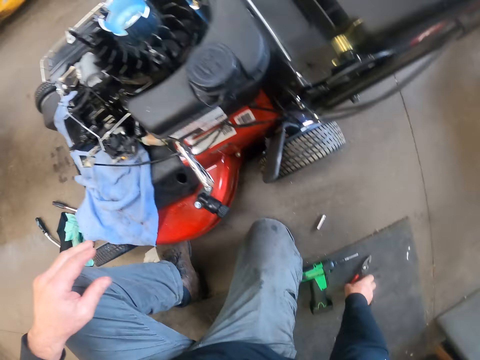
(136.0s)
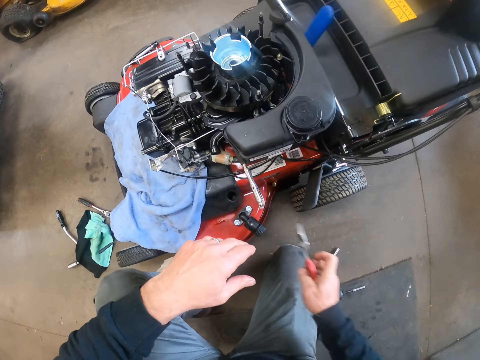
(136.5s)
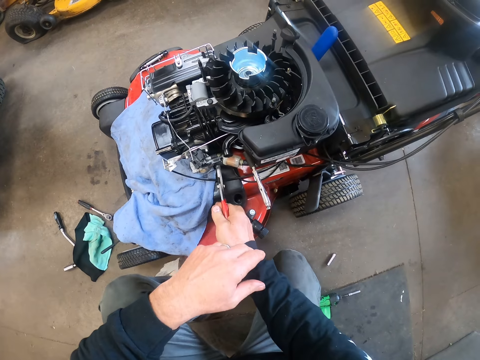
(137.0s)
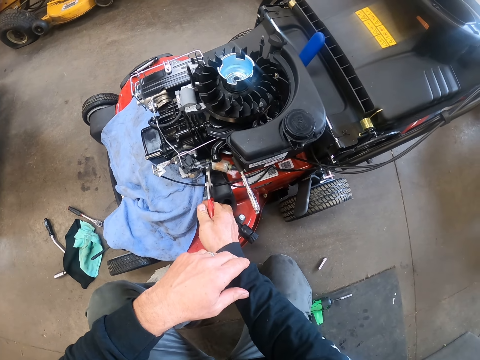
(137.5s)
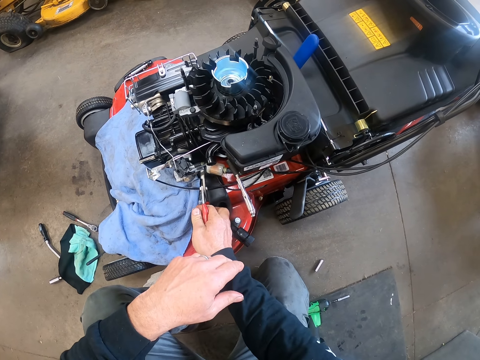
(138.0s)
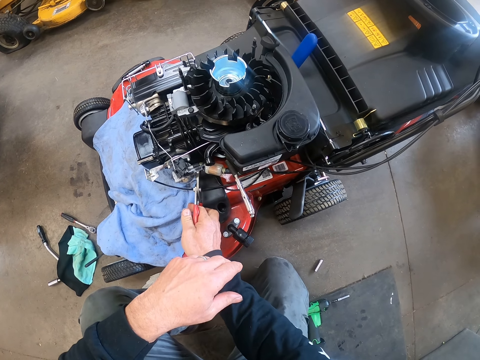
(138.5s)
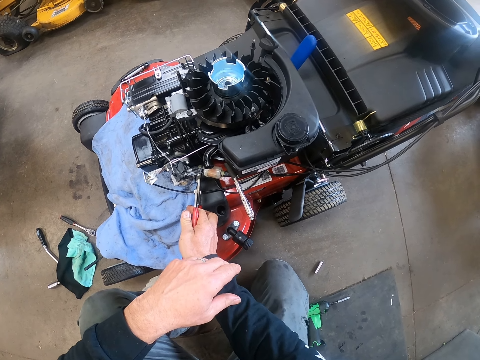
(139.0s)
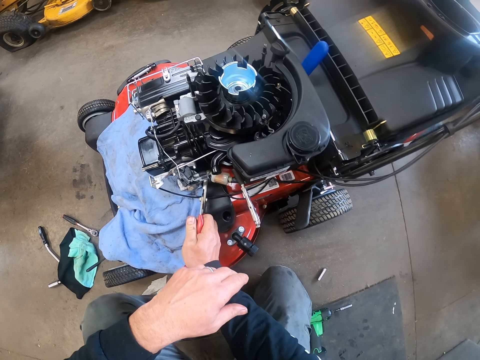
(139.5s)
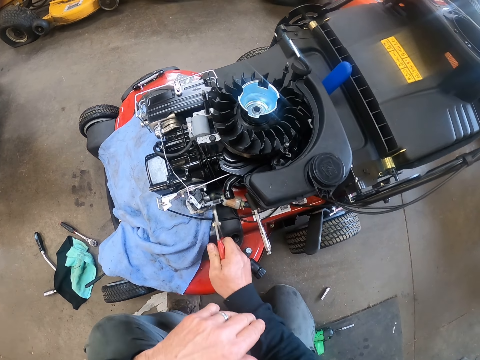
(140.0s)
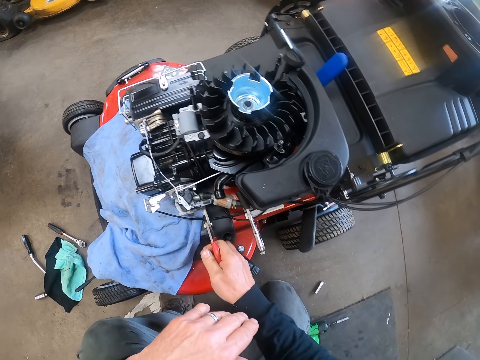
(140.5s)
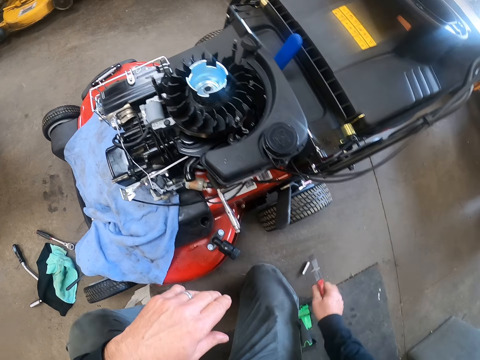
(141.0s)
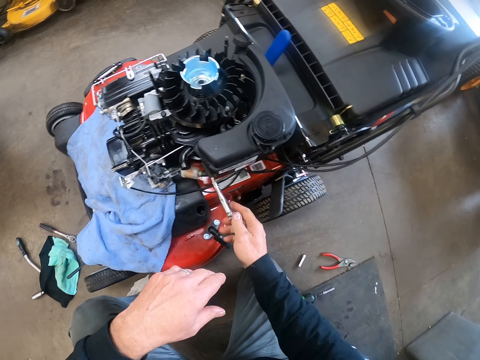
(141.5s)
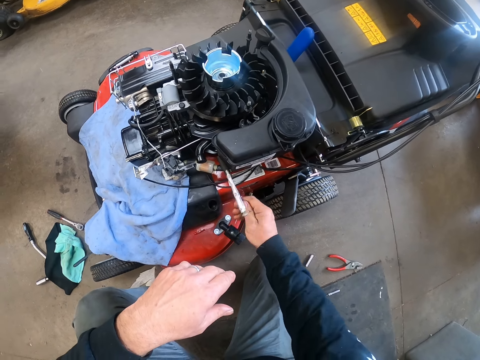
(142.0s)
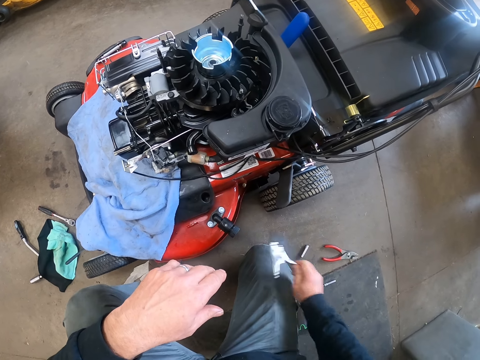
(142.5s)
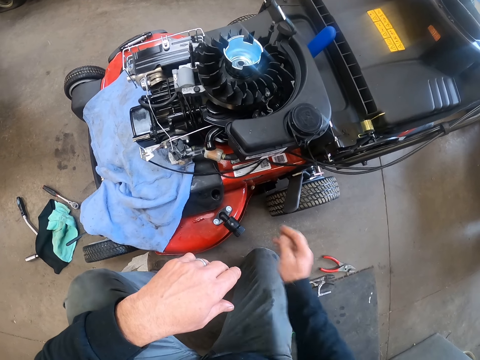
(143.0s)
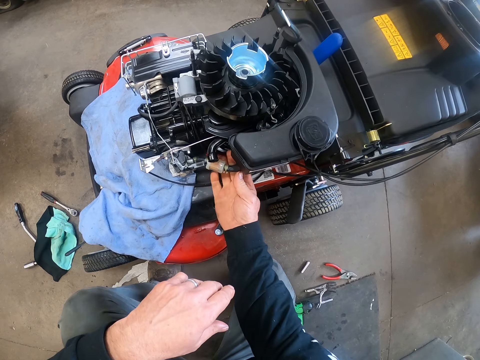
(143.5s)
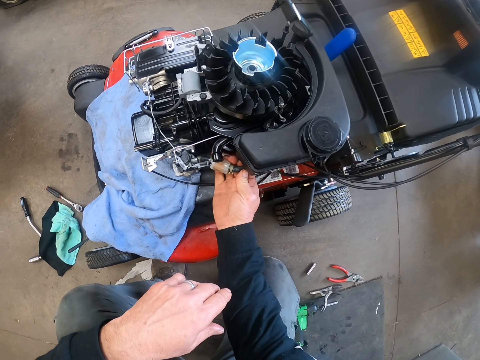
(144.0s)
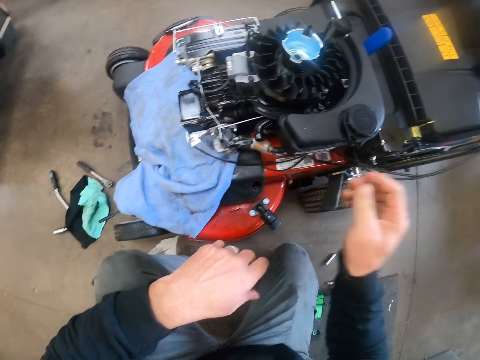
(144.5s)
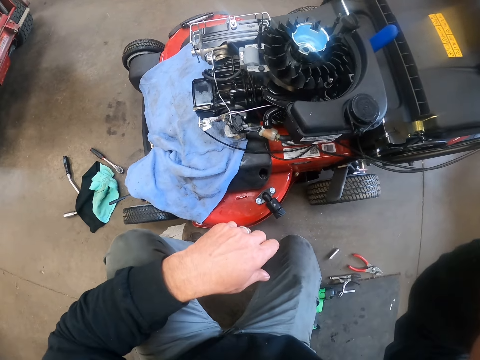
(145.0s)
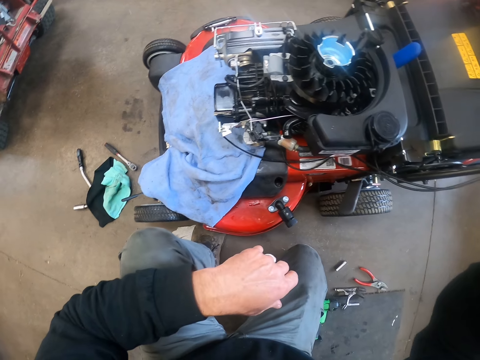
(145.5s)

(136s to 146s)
The camera wearer picks up a pair of pliers from the floor with his right hand. He works on the lawn mower with the pair of pliers in his right hand. He unfastens the front part of the lawn mower with the pliers. He drops the pair of pliers on the floor. He takes off another pair of pliers or a loose part from the lawn mower with his right hand. He drops the pair of pliers on the floor. He works on the lawn mower with his right hand. He tries to fix the front part of the lawn mower. He raises his right hand. He touches his face with the right hand.
